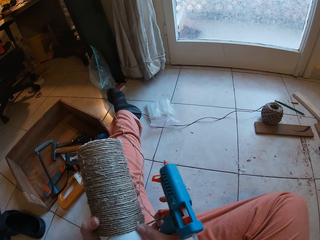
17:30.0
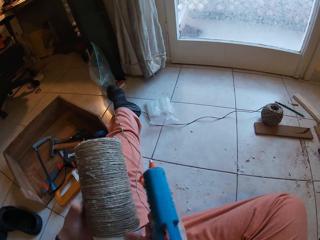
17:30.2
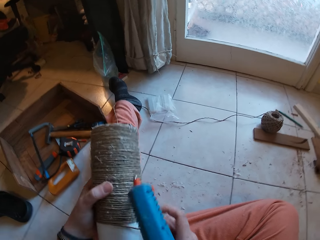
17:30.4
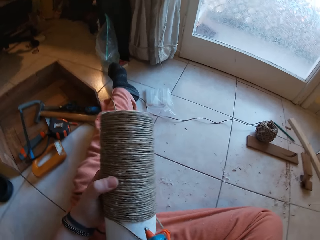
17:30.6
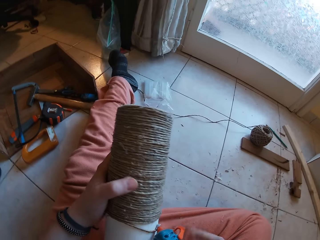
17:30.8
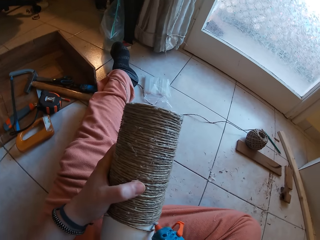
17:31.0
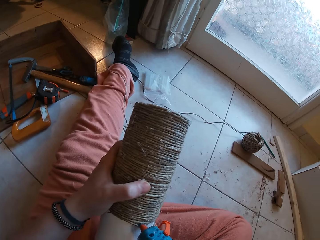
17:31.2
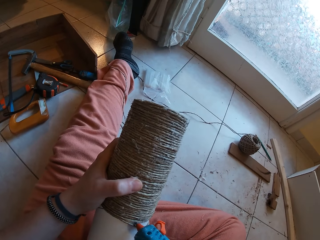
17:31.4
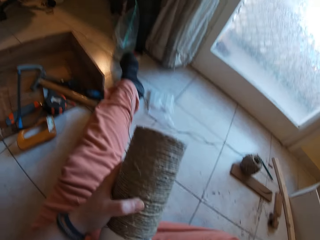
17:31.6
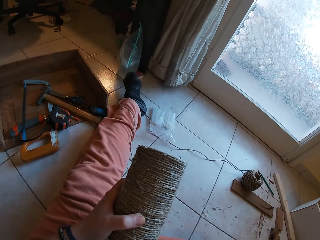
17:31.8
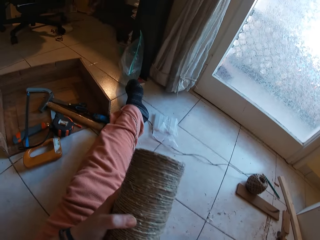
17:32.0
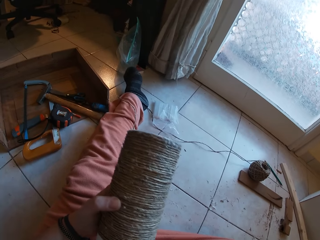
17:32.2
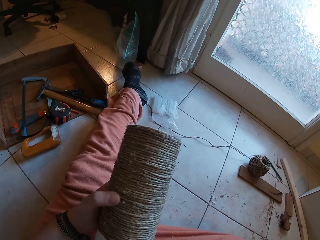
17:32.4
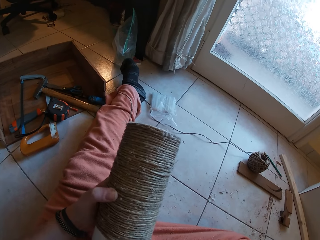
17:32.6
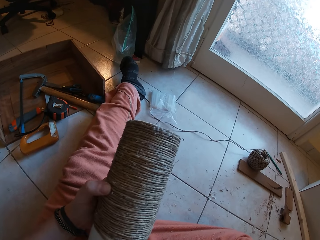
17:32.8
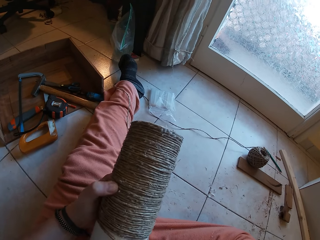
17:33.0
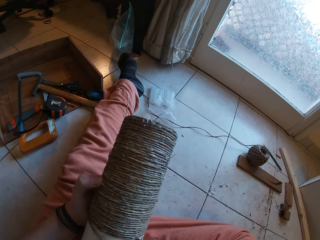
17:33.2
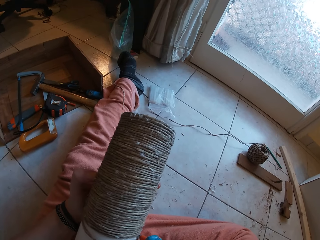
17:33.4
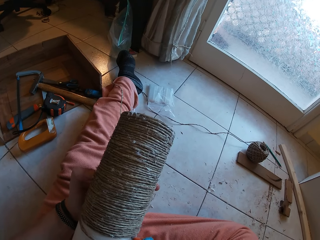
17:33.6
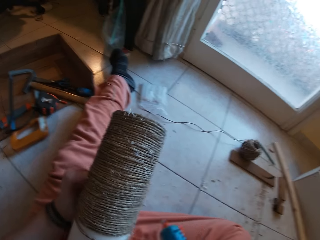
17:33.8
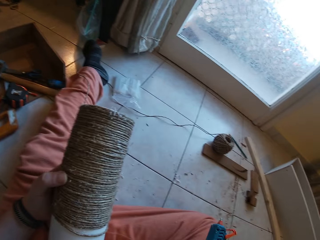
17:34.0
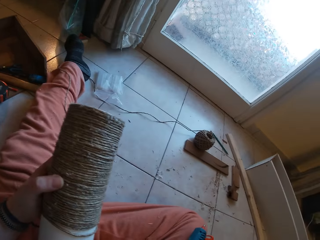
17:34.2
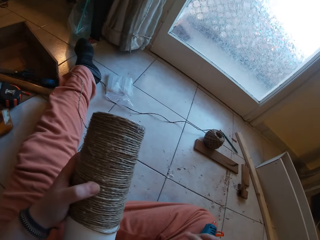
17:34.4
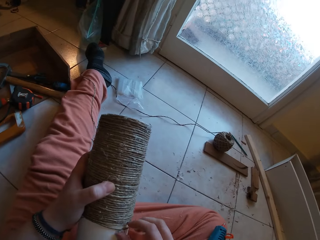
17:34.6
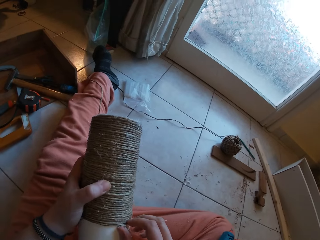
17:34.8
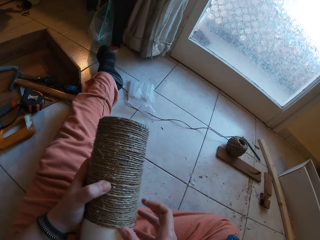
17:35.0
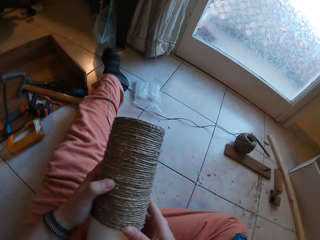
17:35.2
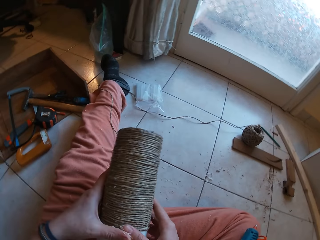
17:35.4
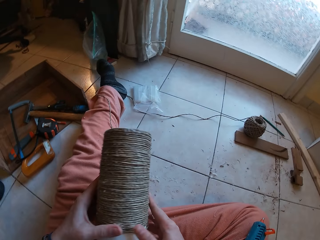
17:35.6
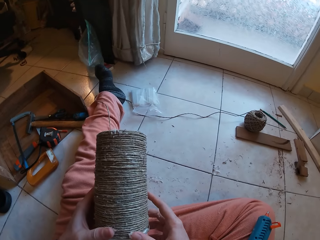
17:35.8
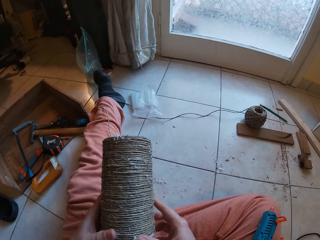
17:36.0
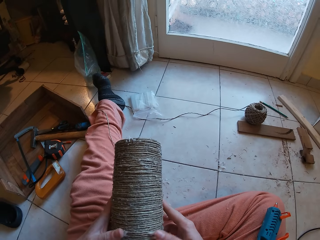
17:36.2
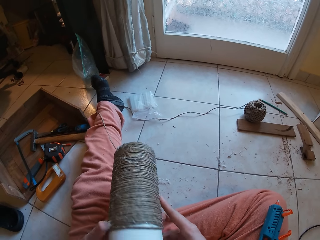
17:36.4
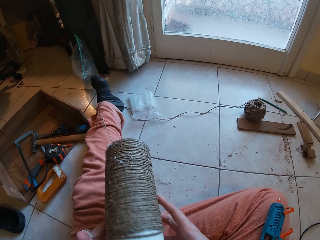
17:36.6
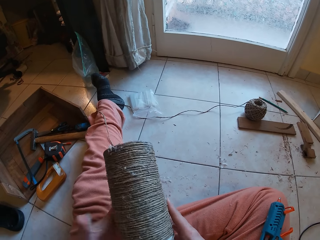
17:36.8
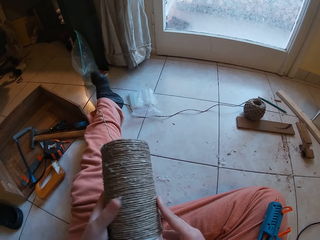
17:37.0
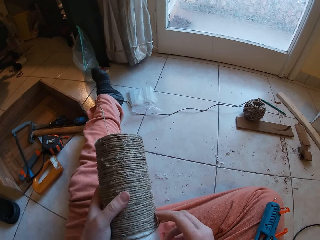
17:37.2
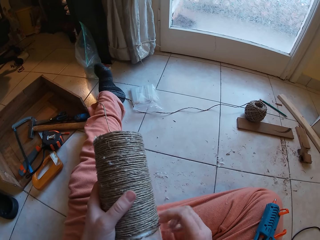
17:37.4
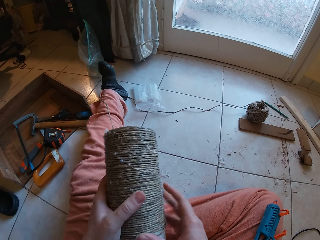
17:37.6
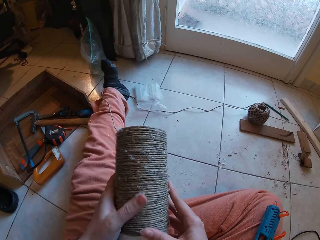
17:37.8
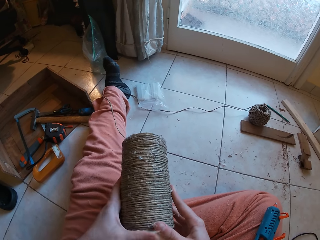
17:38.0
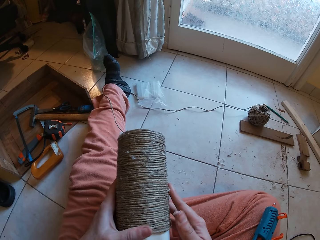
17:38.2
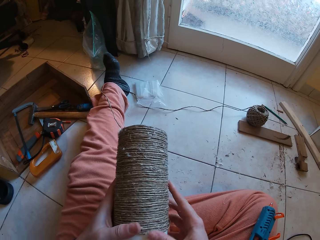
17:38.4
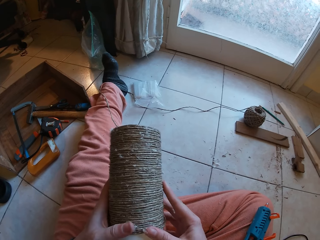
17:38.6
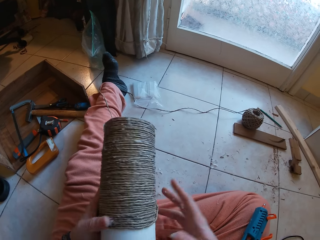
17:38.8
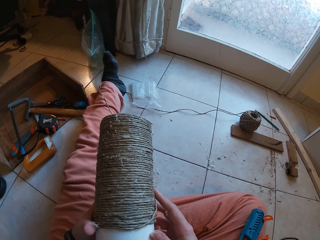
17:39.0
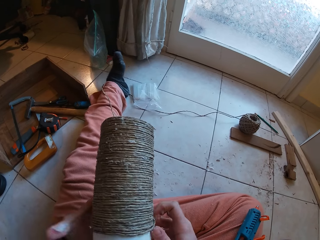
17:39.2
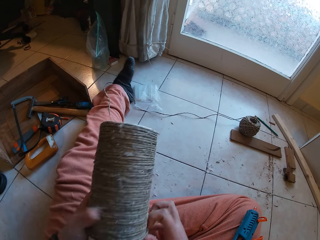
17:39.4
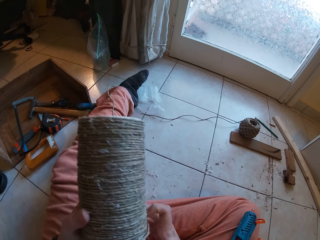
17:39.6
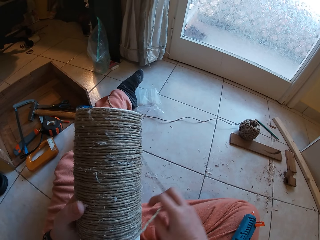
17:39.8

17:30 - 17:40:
The camera wearer applies glue from the glue gun in his right hand to the cardboard tube in his left hand. He drops the glue gun on his right leg. He wraps the rope around the cardboard tube with his right hand.

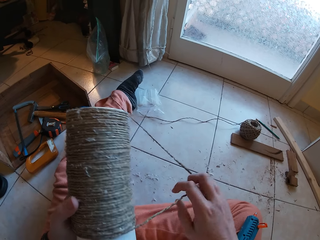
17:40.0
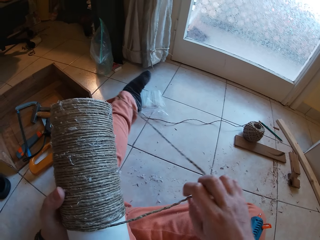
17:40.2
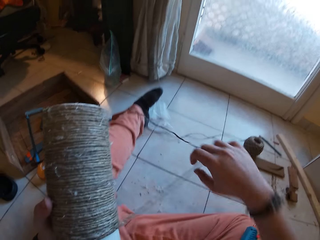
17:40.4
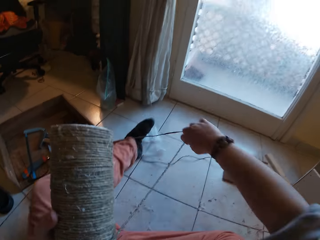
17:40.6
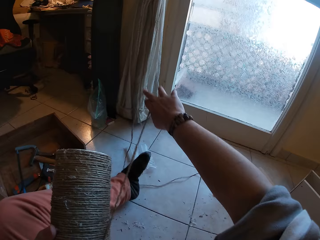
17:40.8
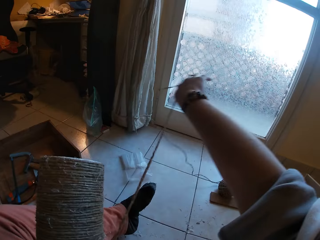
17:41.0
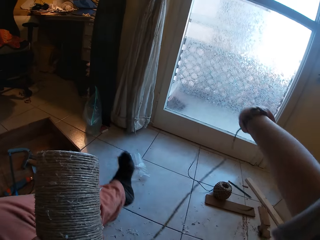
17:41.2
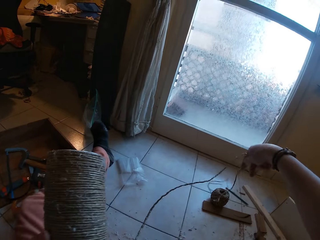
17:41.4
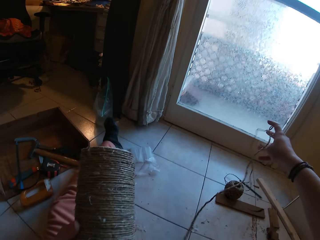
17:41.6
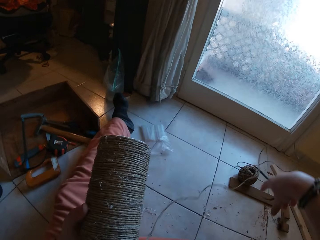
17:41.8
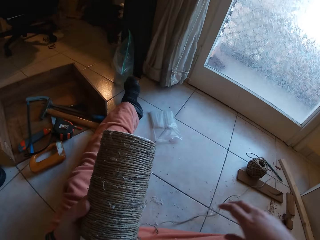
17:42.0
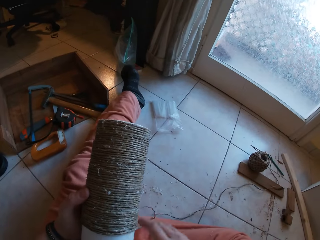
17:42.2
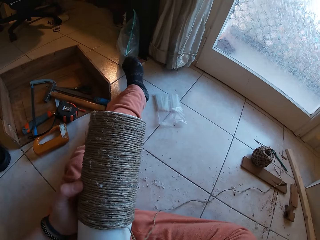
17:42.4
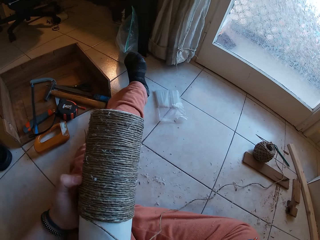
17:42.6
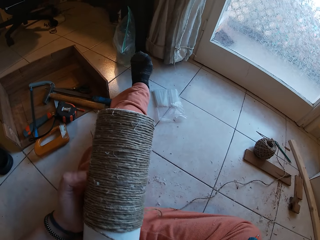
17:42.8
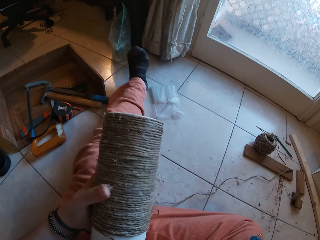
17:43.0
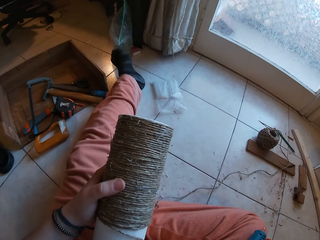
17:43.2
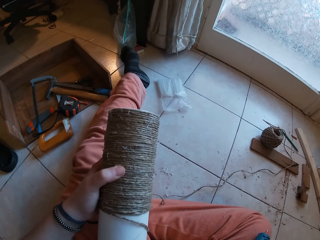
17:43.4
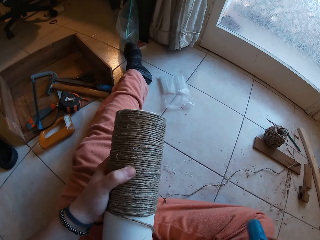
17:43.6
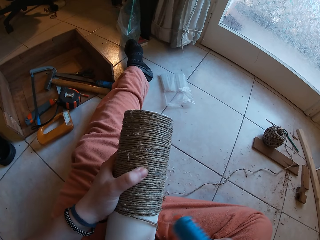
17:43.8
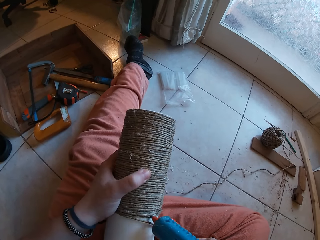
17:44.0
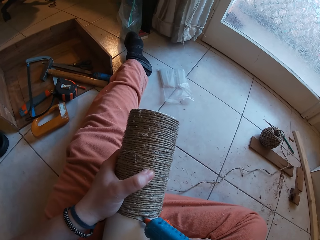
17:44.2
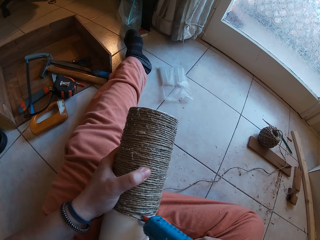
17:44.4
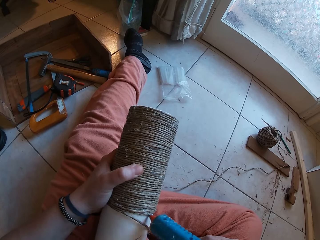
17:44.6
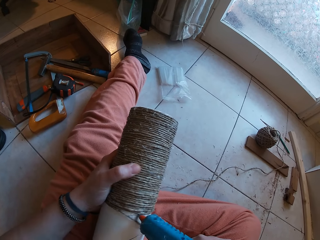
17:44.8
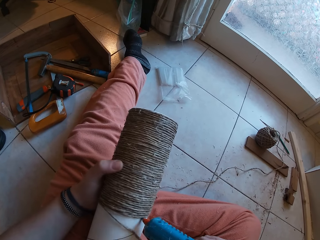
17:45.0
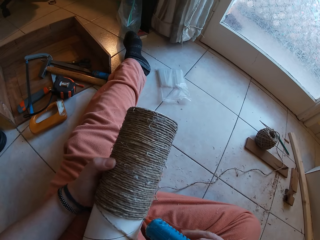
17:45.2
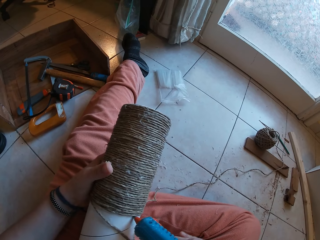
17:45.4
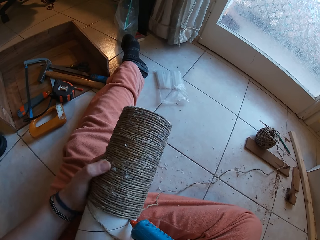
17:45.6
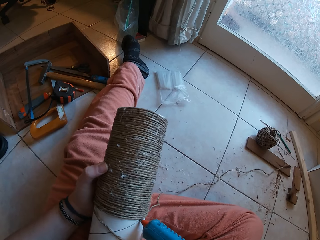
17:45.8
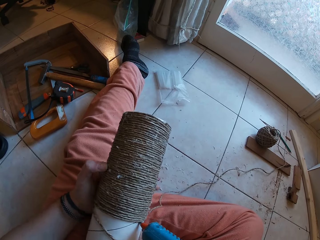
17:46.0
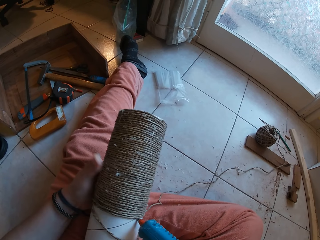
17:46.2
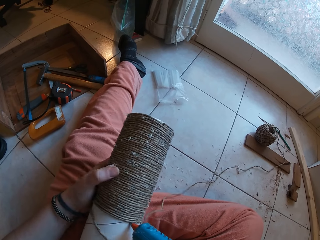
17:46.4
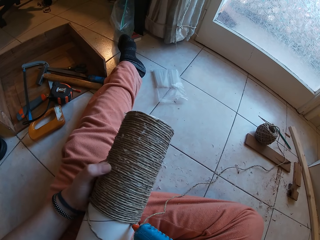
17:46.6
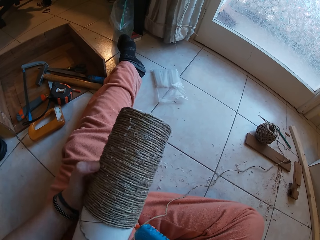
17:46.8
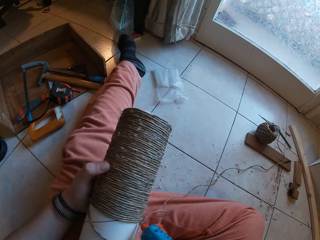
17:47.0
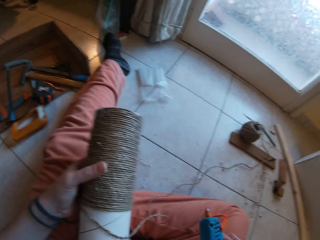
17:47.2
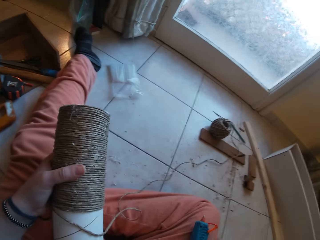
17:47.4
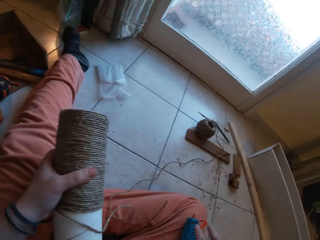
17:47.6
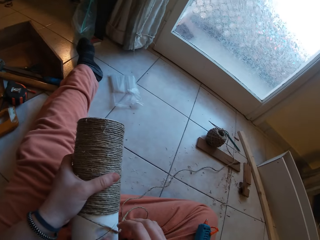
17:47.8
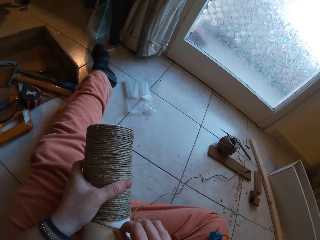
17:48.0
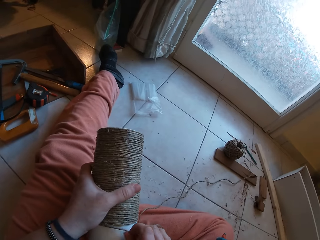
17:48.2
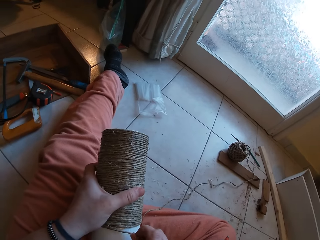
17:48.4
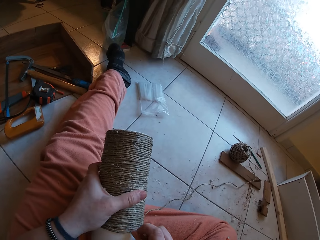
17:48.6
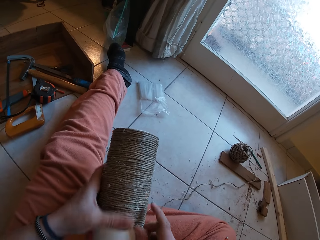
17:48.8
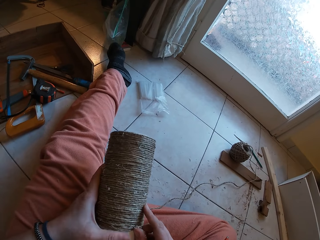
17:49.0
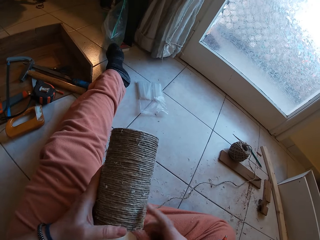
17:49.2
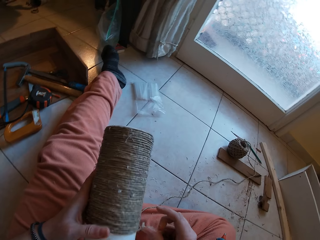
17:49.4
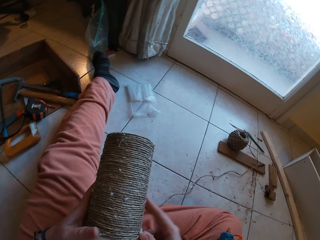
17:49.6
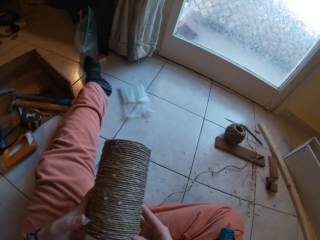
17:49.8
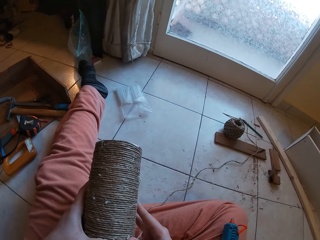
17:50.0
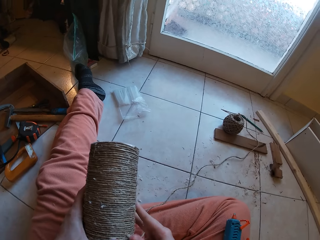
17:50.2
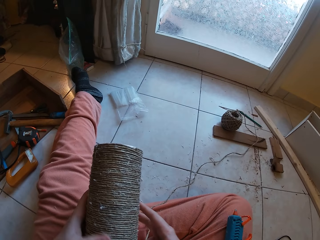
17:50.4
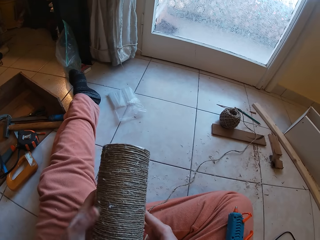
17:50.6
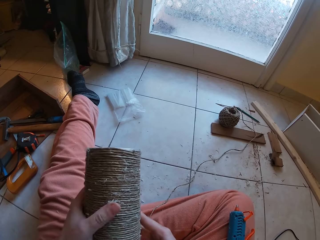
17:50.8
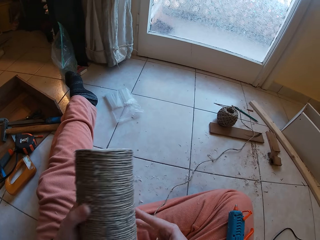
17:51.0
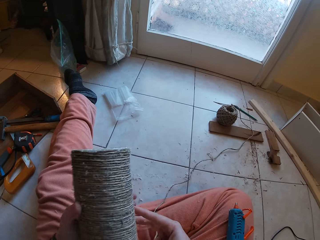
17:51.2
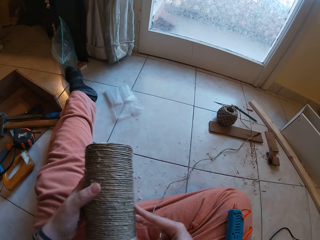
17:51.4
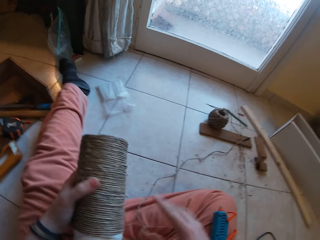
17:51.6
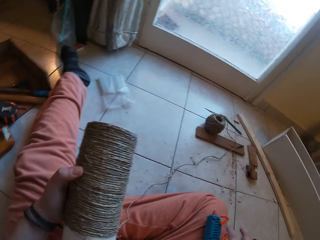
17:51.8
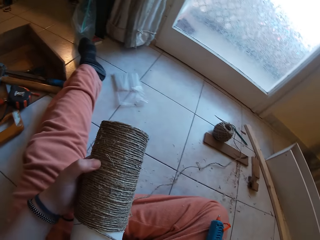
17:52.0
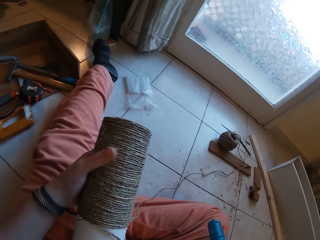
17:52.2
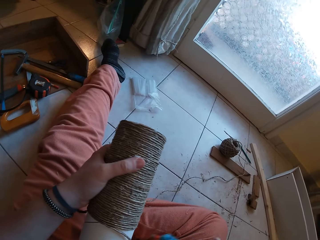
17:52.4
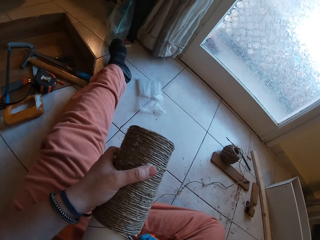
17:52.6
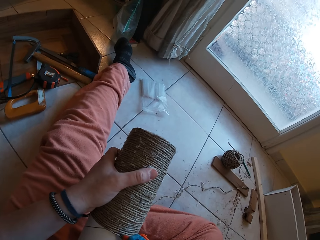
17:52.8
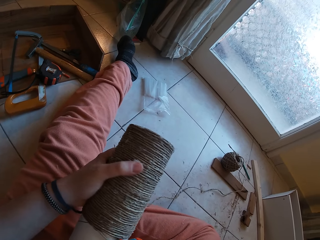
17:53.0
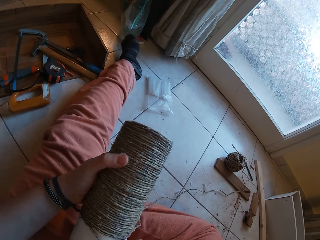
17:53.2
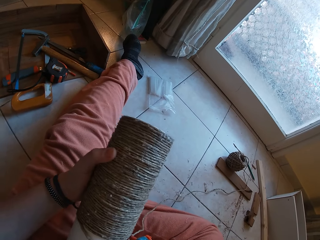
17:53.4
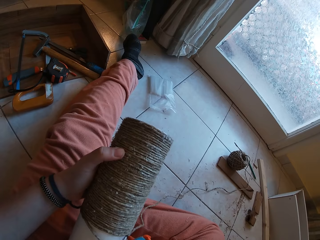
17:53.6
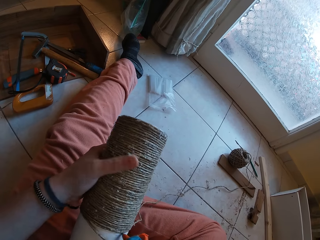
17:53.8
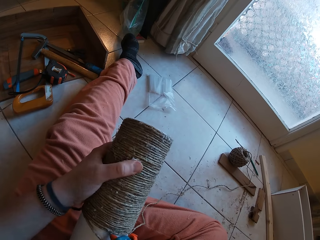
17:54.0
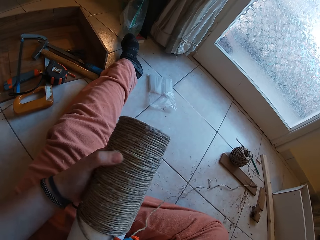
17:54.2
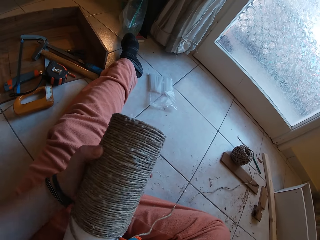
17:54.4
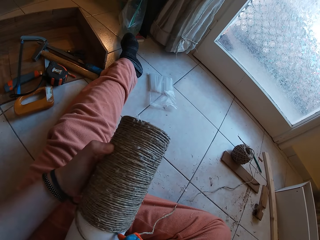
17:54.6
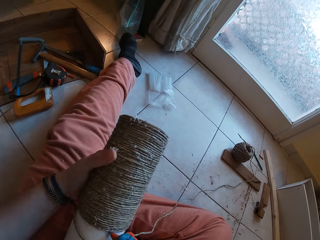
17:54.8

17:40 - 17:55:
The camera wearer adjusts the rope with his right hand. He pulls the string on the floor. He picks up the glue gun from his right leg with his right hand. He applies glue from the glue gun in his right hand to the cardboard tube or roller in his left hand. He drops the glue gun on his right leg. He wraps the rope around the cardboard tube with his right hand. He picks up the glue gun from his right leg with his right hand. He rolls the string around the roller. He applies glue from the glue gun in his right hand to the cardboard tube in his left hand.
